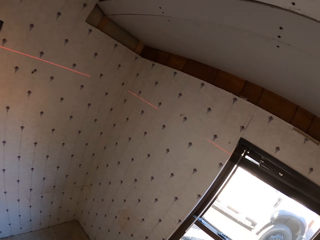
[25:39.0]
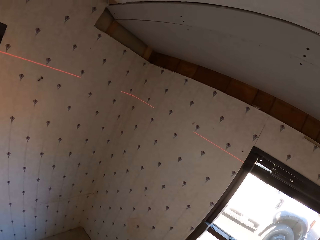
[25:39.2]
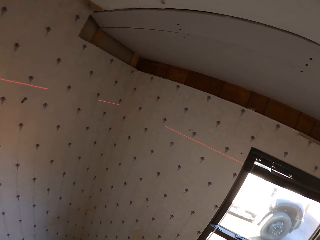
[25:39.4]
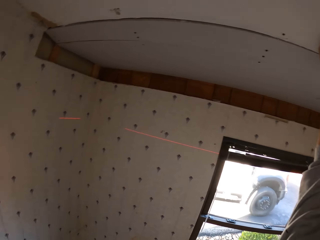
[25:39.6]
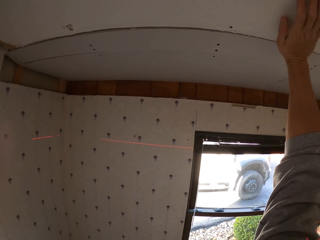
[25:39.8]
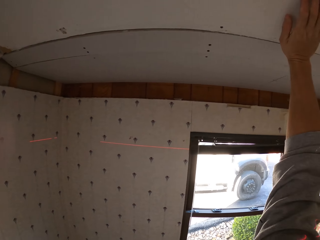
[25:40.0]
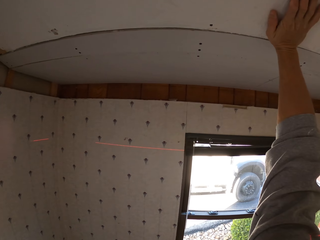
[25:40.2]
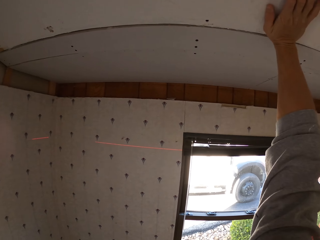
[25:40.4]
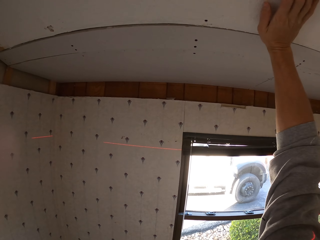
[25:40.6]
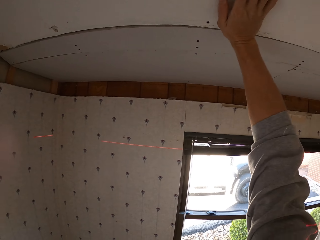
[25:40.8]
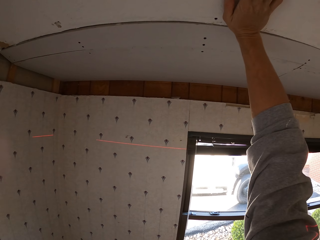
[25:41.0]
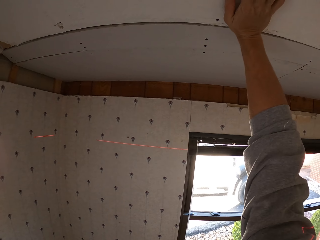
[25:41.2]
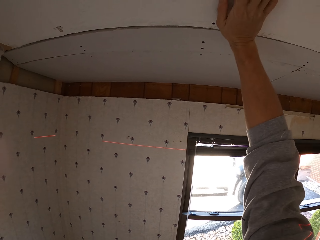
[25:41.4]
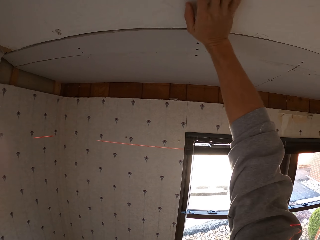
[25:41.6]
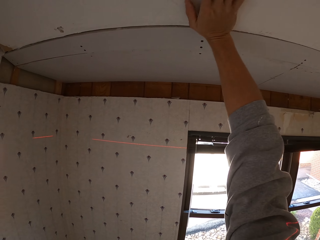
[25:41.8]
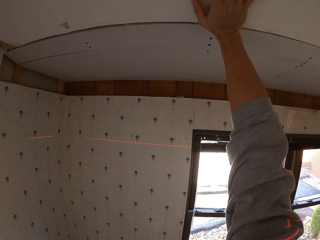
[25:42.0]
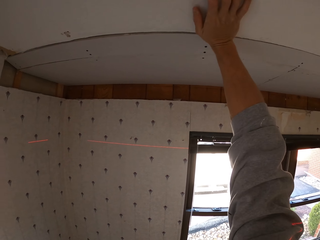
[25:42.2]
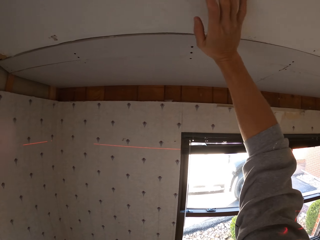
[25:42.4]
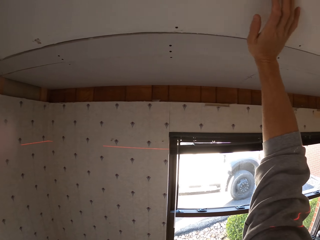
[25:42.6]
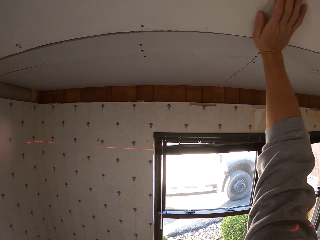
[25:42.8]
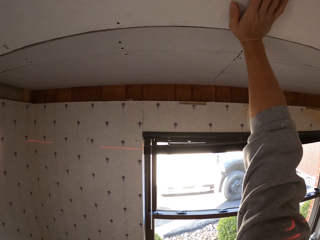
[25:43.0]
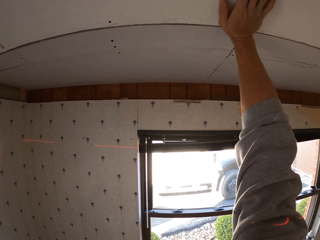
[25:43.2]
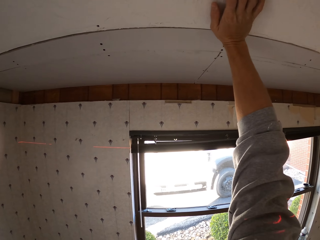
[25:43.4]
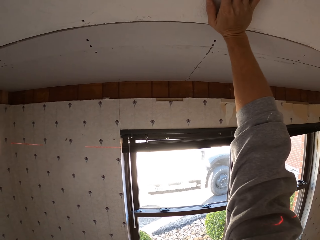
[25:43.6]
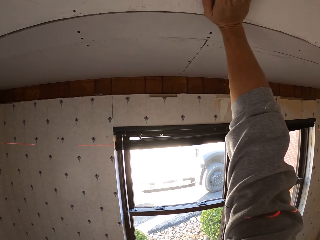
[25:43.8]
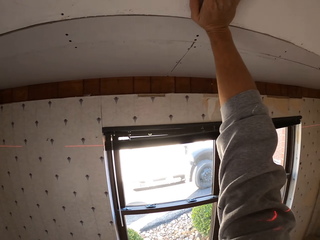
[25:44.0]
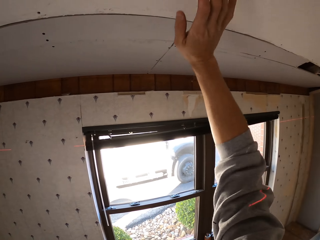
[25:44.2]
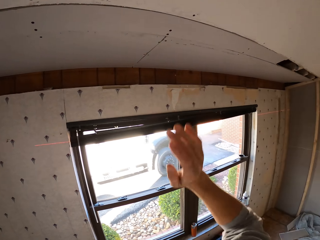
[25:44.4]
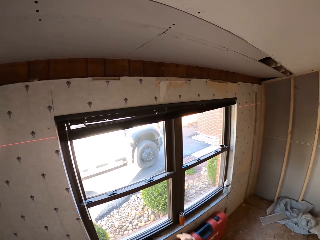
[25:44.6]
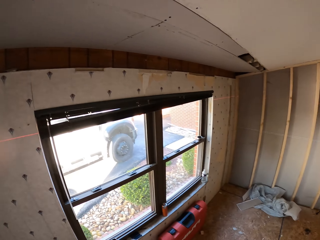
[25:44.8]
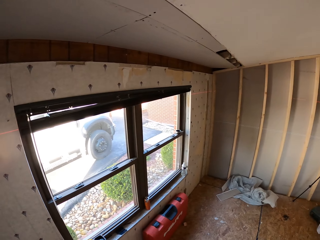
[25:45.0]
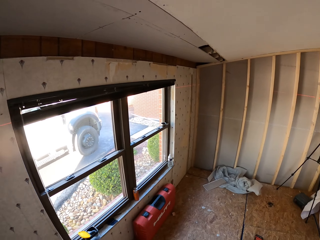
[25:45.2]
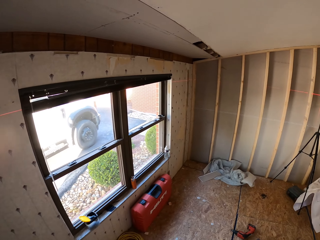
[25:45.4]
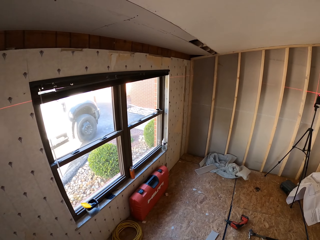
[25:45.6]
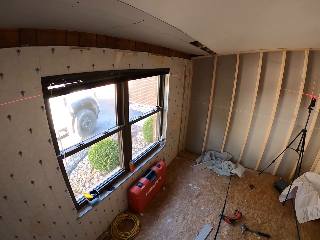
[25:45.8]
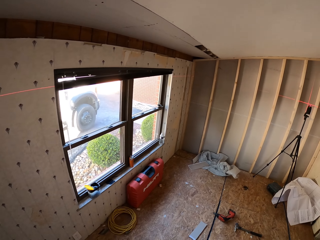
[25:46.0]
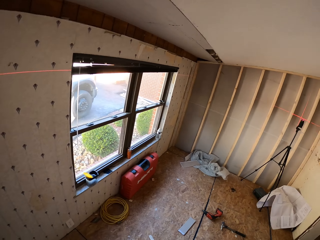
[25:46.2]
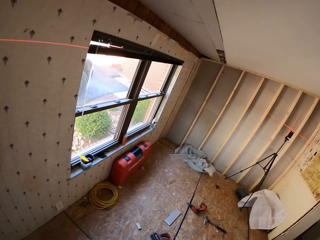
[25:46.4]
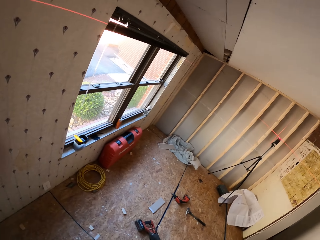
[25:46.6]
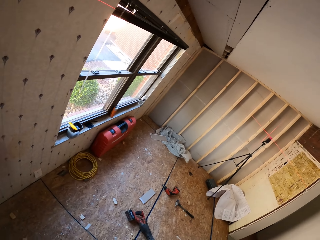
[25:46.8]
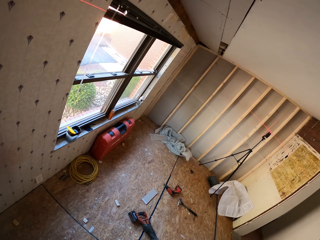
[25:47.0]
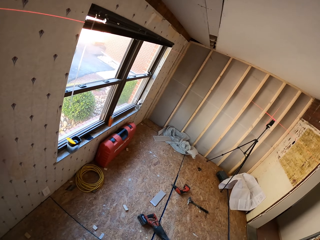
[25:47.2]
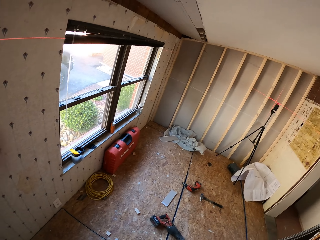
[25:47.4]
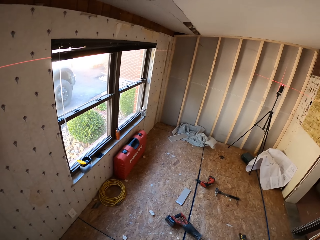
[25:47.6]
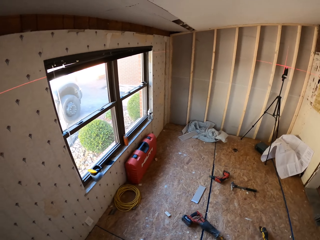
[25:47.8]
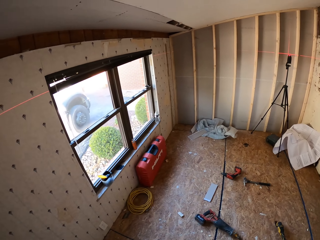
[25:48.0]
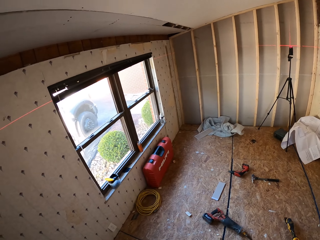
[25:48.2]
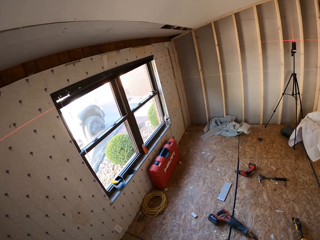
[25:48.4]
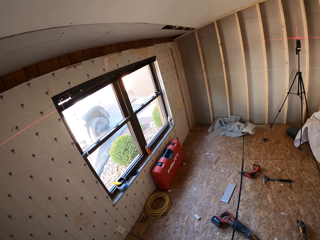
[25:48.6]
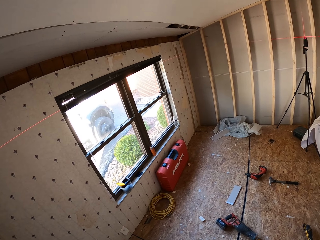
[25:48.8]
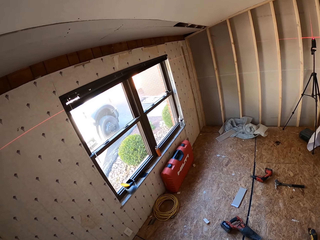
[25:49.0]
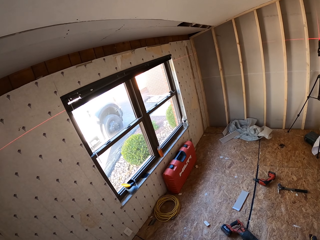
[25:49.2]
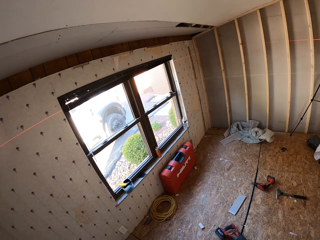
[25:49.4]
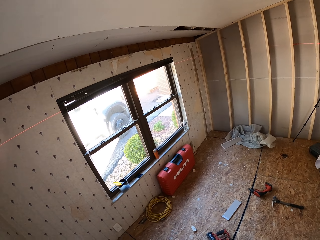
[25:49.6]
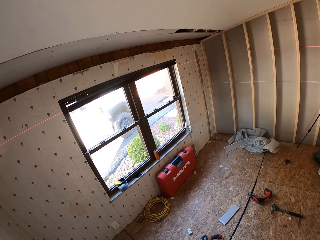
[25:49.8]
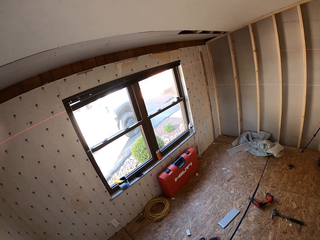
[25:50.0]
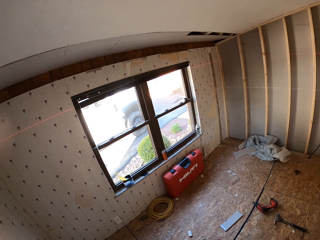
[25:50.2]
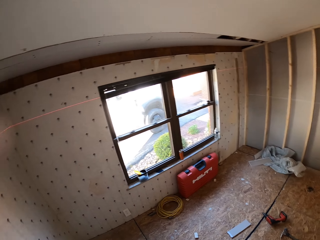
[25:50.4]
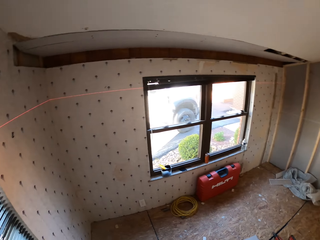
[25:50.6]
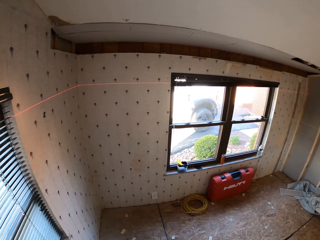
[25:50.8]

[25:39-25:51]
The camera wearer looks around the room.

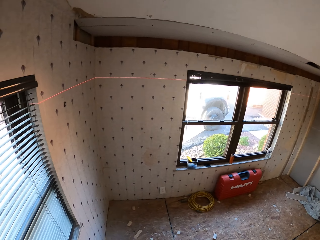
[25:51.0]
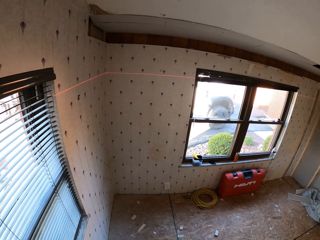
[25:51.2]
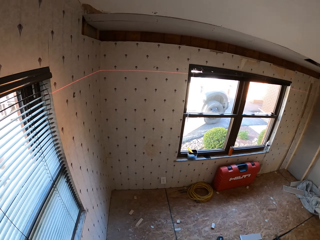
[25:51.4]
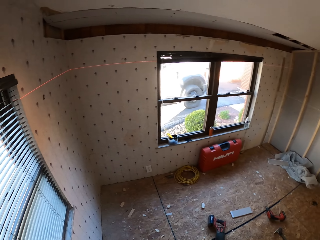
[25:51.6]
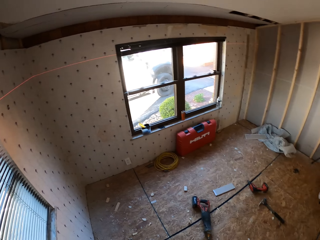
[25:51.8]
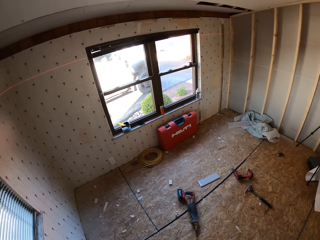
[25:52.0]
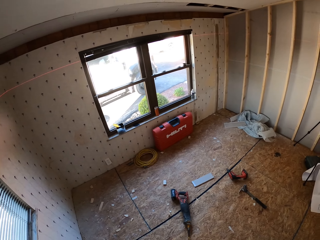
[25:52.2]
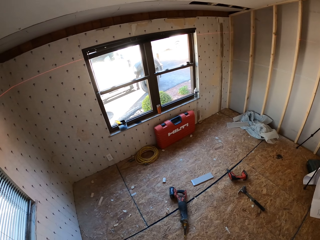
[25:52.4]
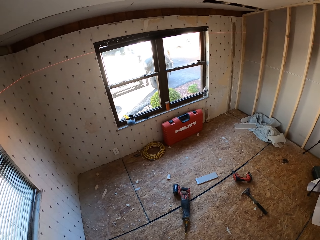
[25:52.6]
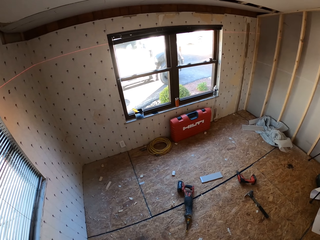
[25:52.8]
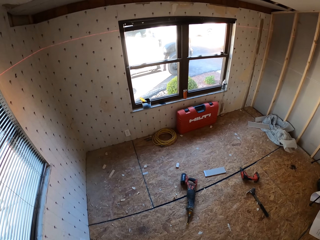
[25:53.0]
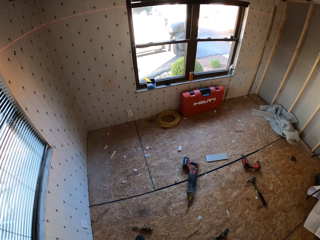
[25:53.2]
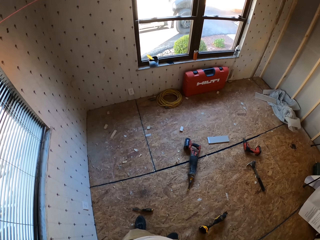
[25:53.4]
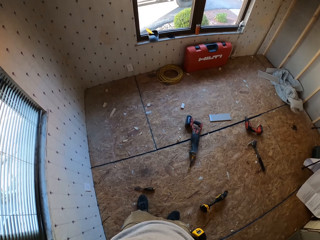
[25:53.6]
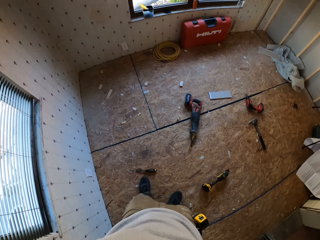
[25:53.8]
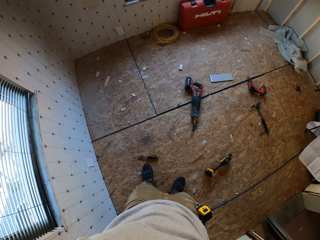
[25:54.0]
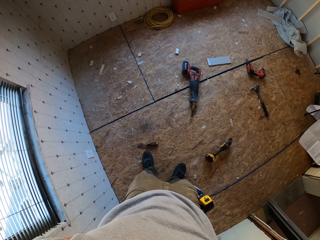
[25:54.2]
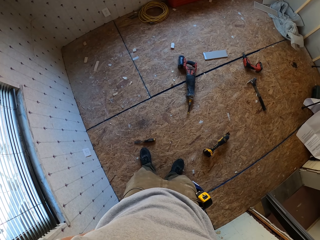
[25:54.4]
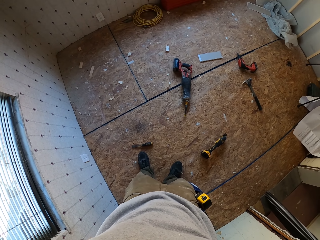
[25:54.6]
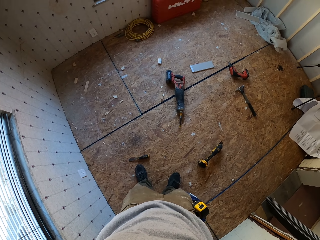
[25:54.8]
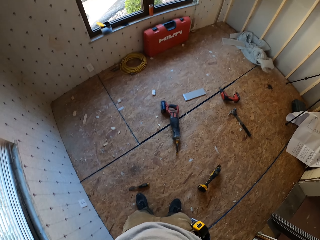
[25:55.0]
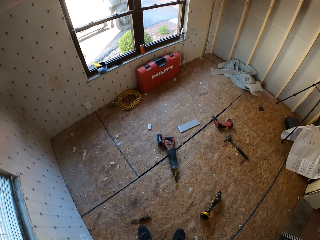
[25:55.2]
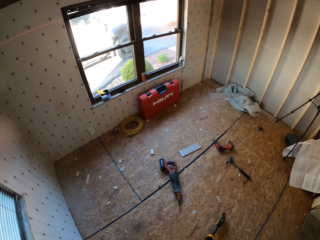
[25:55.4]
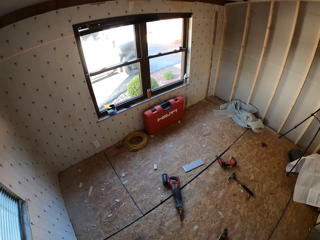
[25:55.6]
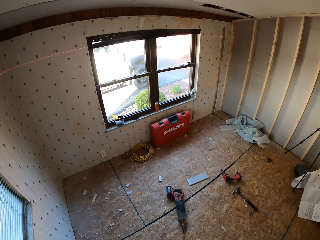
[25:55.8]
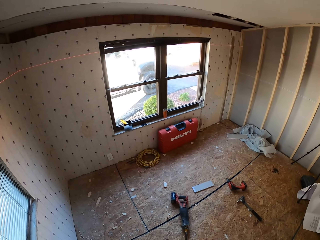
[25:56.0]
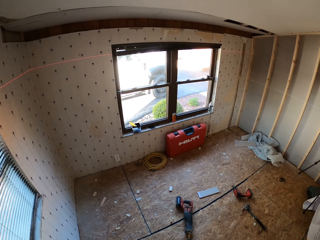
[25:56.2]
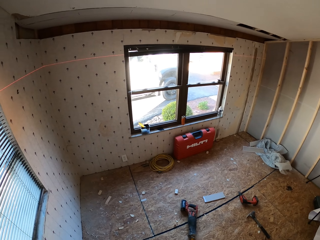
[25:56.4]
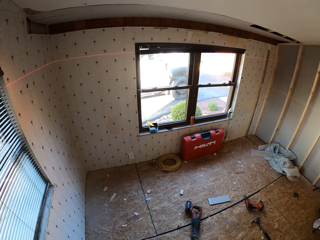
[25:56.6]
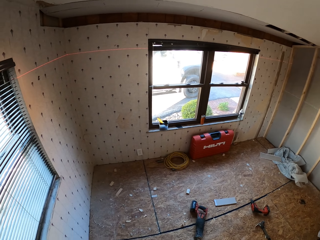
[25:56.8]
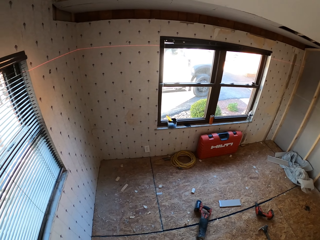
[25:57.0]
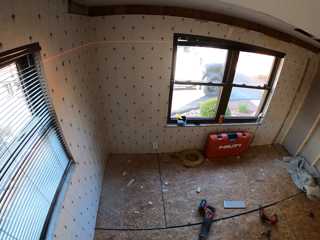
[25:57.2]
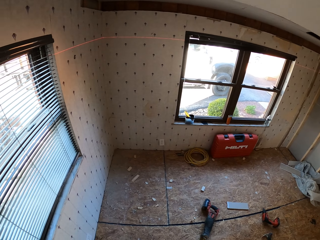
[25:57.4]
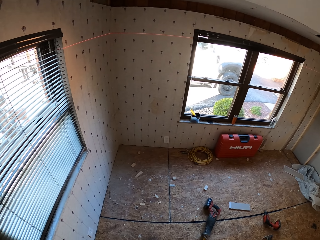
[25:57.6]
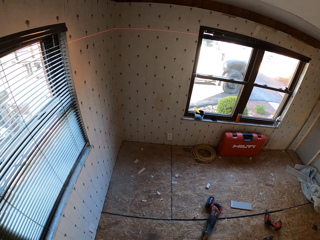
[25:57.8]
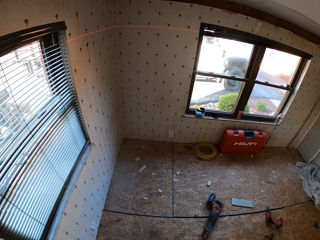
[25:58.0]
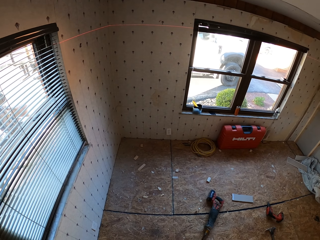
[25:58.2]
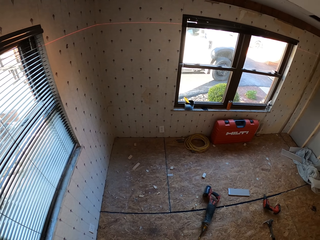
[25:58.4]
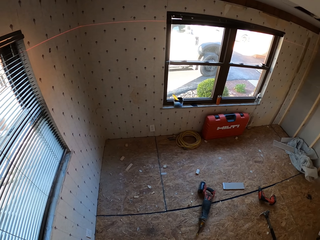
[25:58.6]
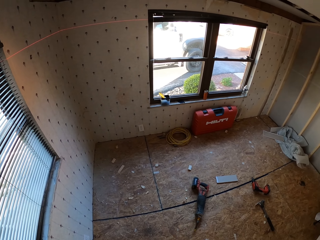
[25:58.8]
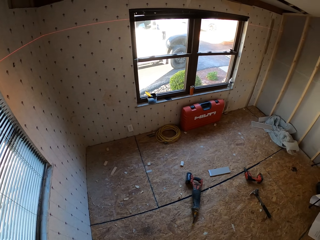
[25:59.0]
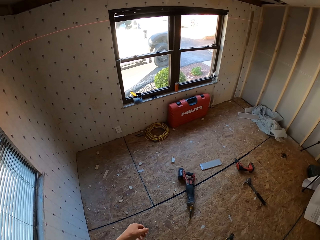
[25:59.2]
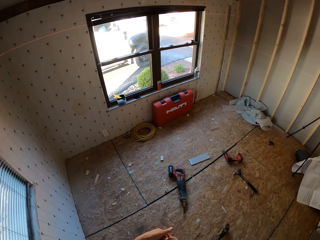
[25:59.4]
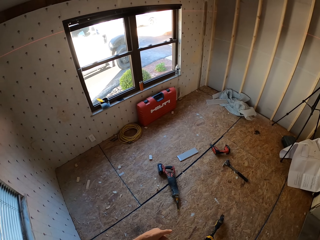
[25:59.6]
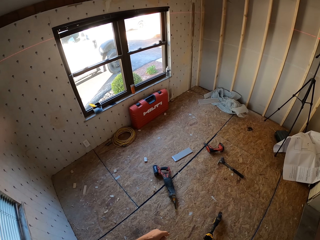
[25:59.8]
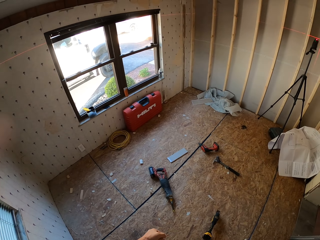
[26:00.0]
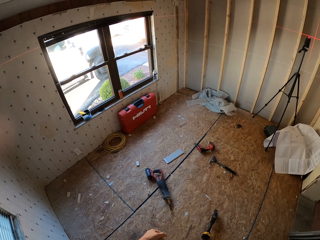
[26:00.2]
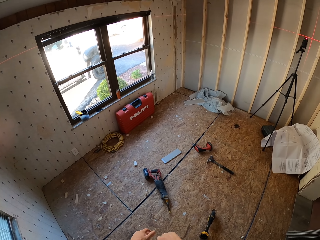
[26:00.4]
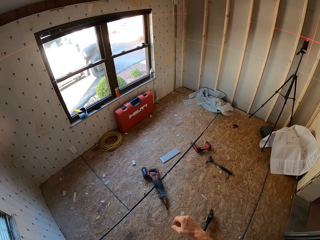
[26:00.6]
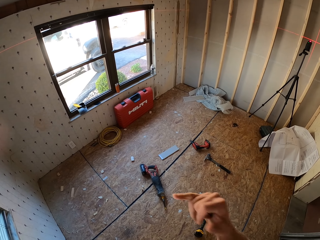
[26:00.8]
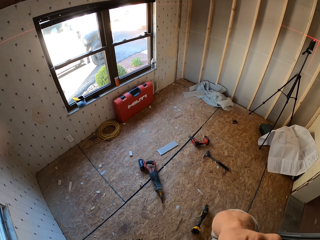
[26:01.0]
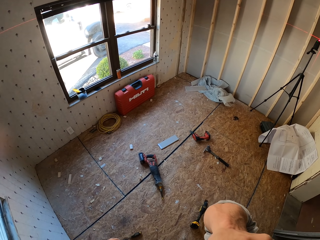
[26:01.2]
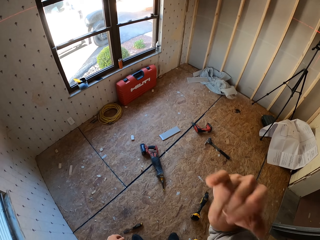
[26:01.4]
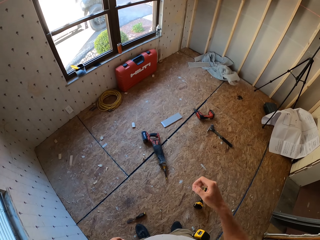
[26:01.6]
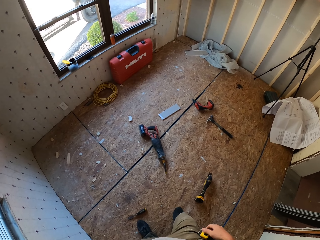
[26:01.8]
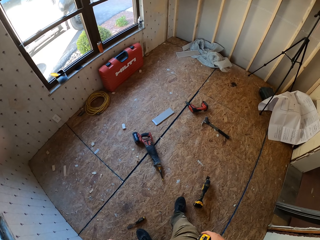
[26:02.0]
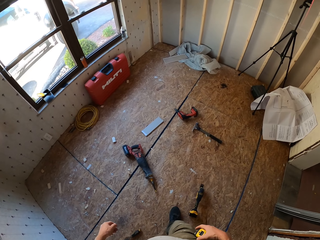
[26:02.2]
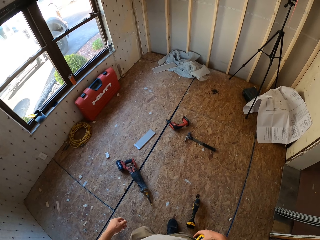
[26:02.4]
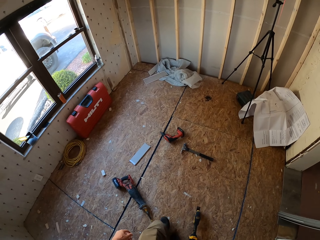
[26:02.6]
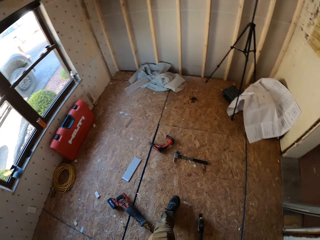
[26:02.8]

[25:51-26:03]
The camera wearer touches his face.
